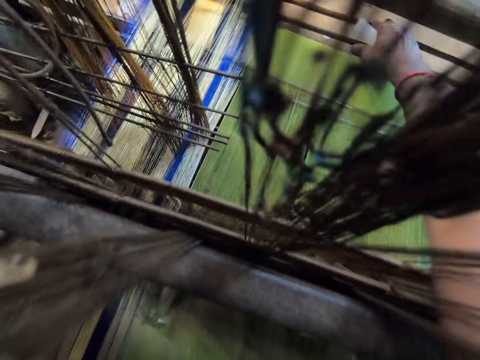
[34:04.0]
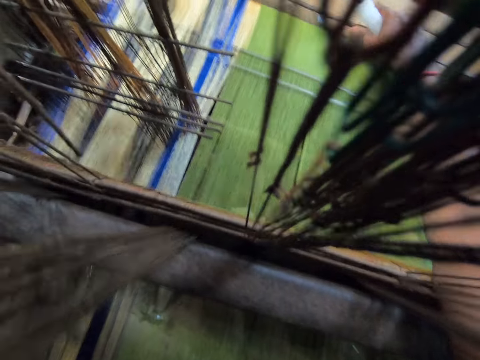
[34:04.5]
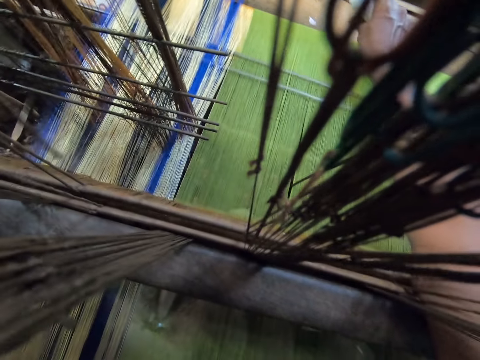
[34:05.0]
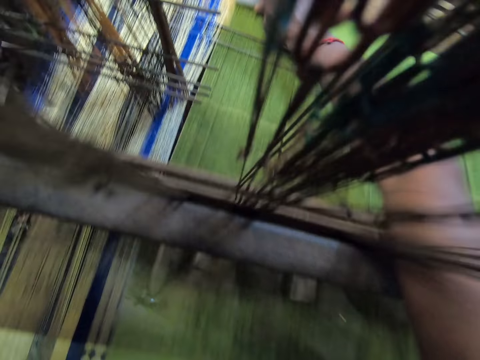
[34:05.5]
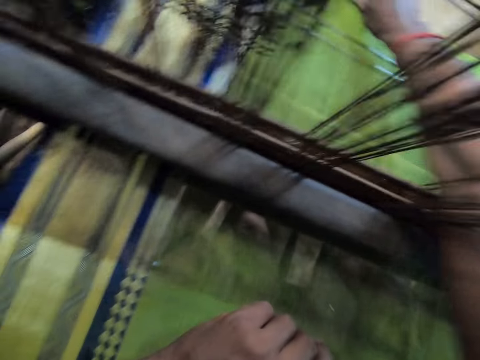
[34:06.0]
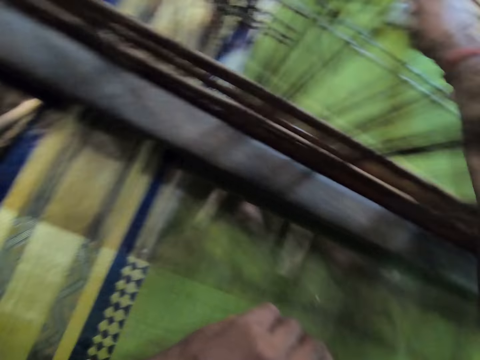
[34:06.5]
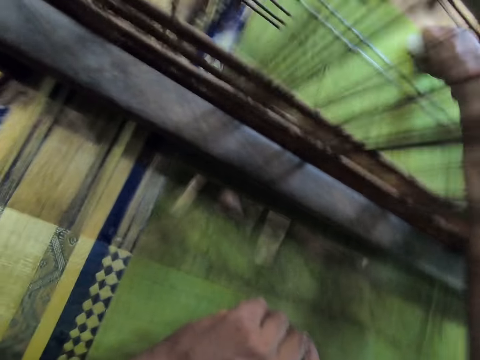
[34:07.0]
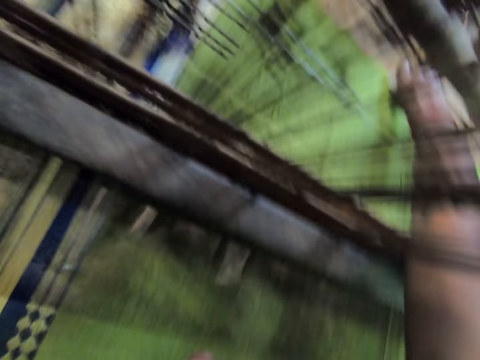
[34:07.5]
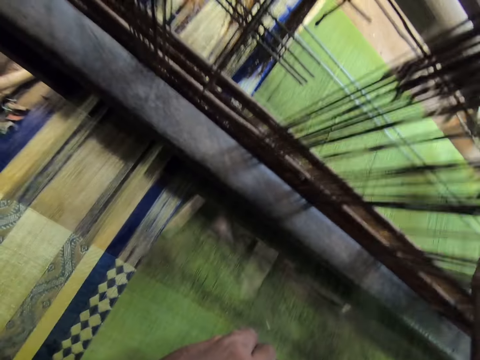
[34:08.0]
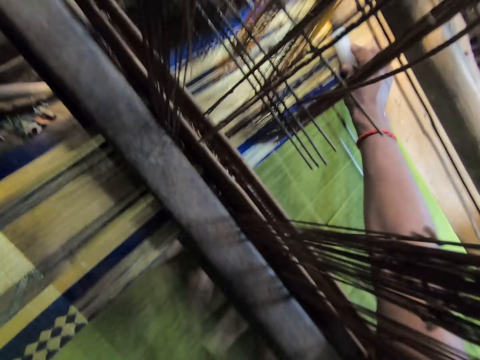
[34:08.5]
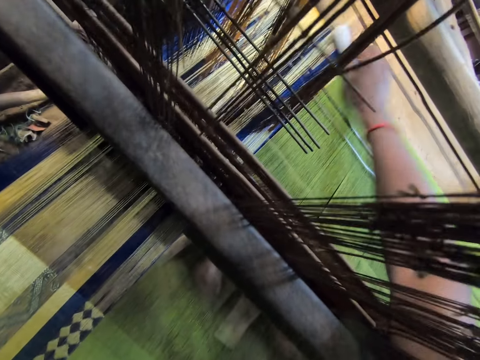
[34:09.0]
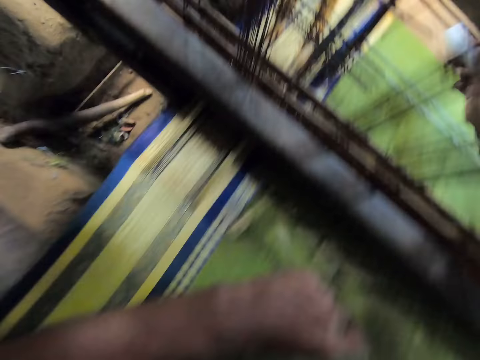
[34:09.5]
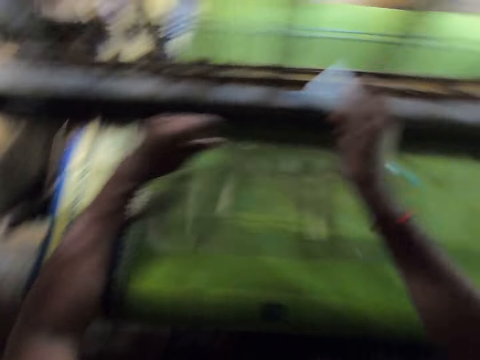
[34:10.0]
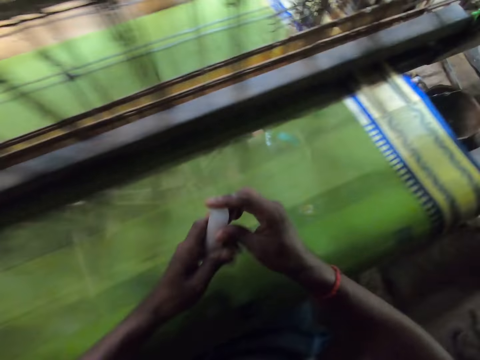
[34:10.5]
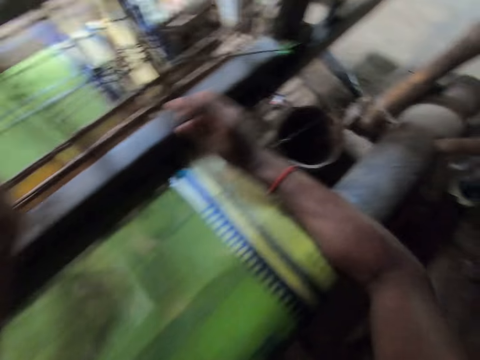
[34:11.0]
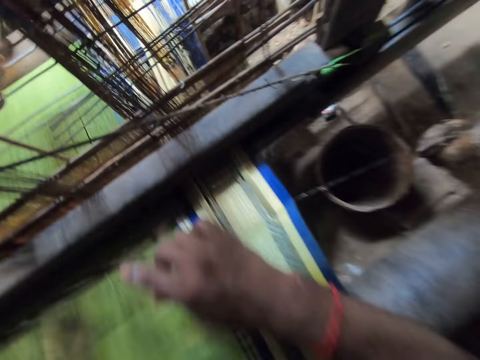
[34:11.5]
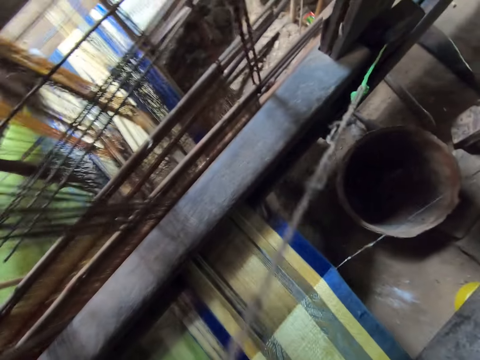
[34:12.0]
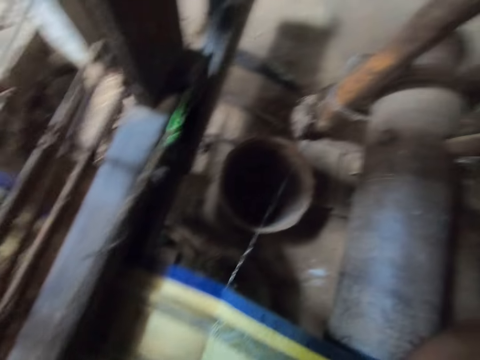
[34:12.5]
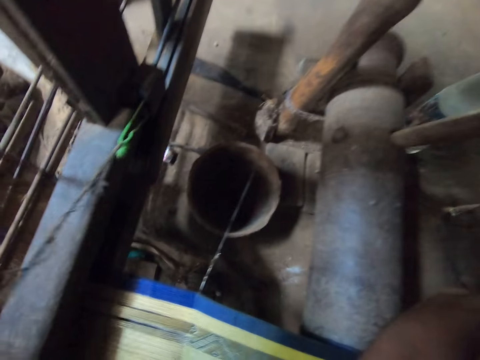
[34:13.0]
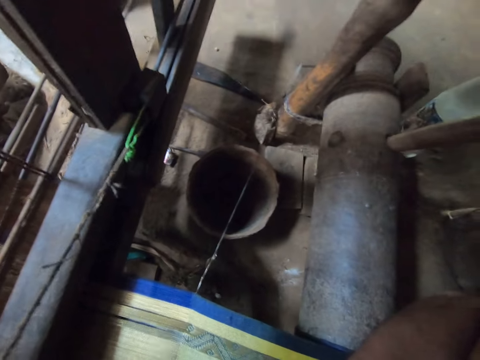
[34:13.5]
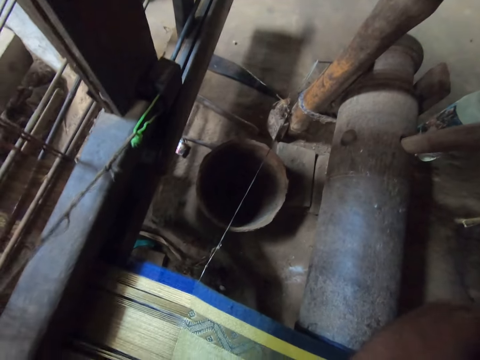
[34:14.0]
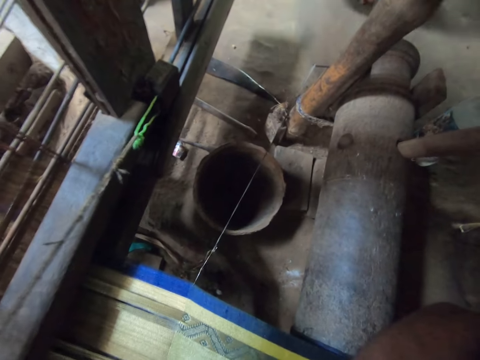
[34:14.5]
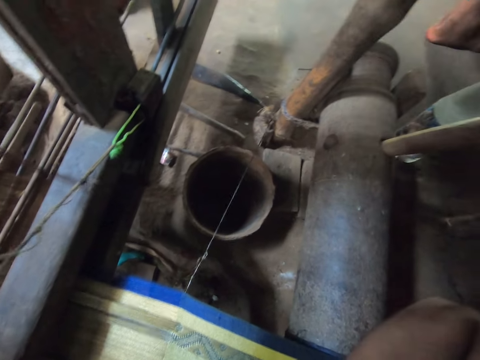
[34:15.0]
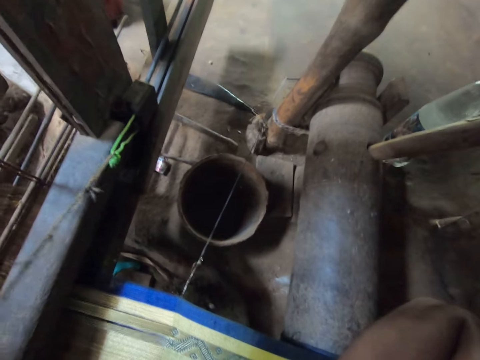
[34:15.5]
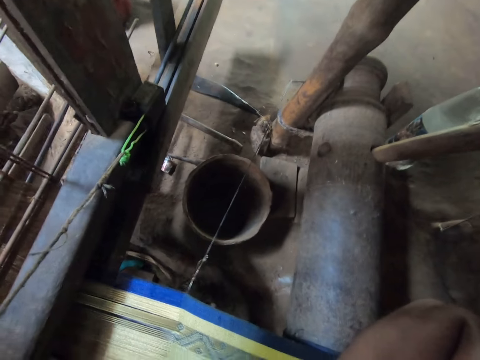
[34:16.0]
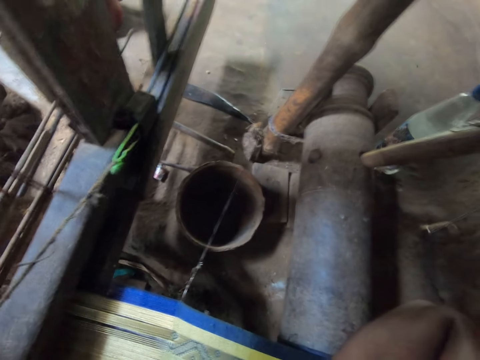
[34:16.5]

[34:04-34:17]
The camera wearer shifts the warp shafts of the handloom with his right hand. He rubs the lint roller on the cloth with his right hand. He passes the lint roller in his right hand to his left hand. He rubs the lint roller on the cloth with his left hand.

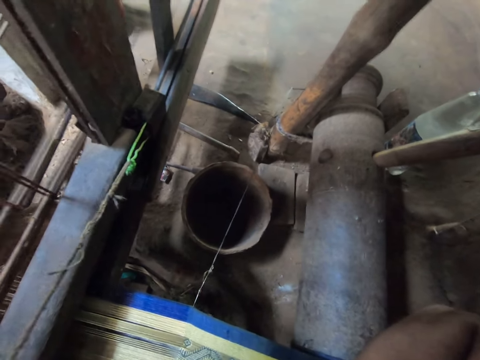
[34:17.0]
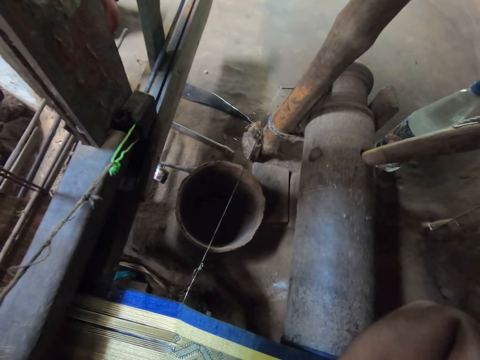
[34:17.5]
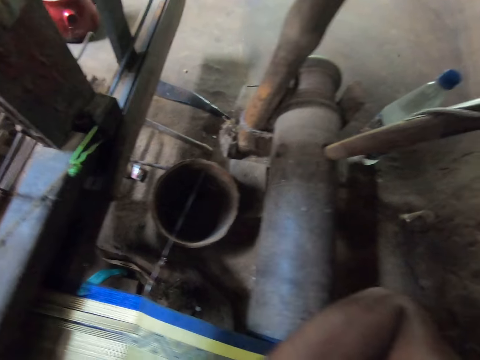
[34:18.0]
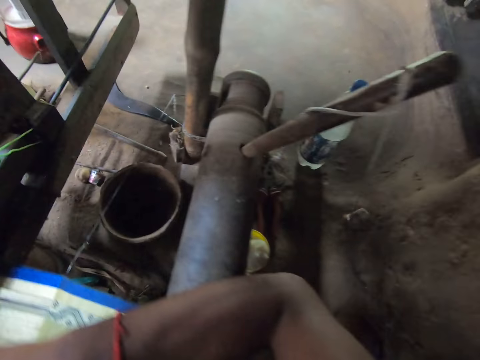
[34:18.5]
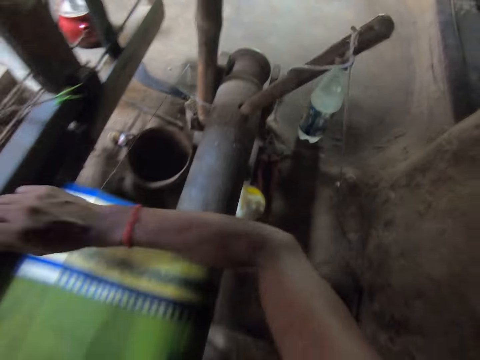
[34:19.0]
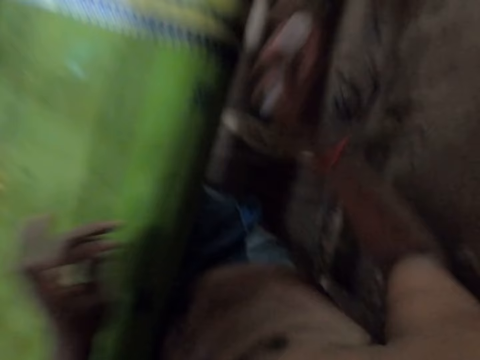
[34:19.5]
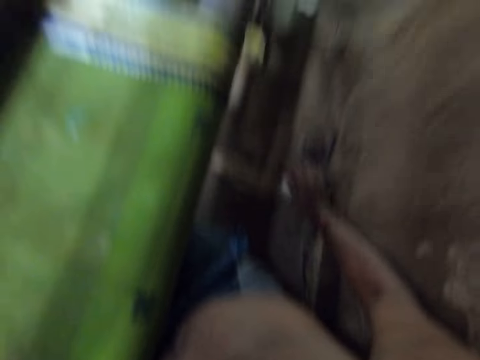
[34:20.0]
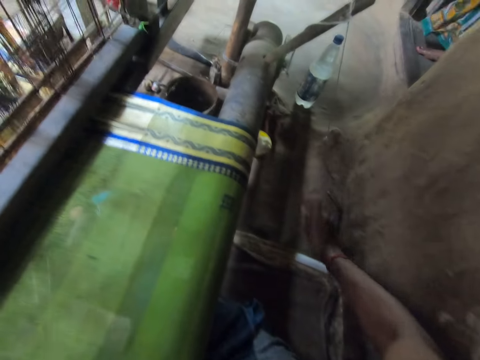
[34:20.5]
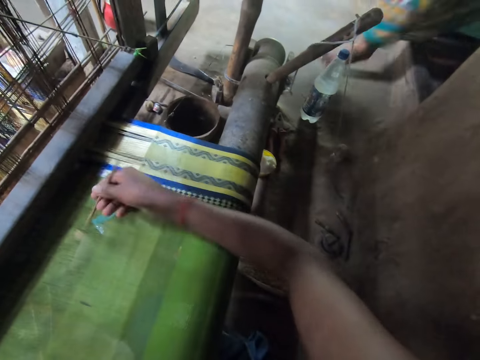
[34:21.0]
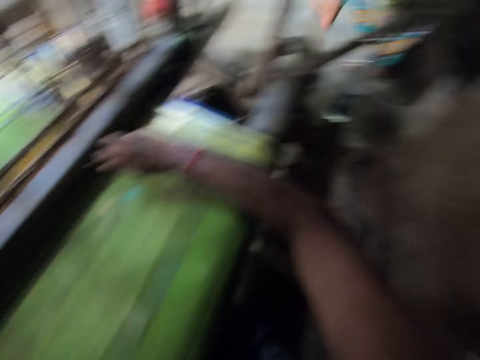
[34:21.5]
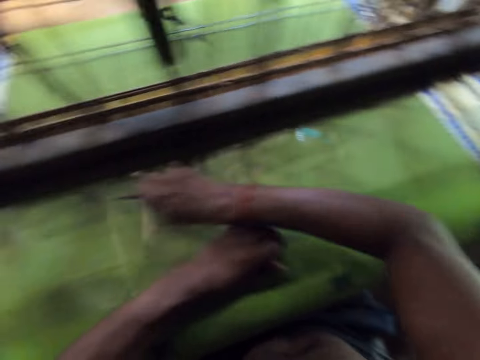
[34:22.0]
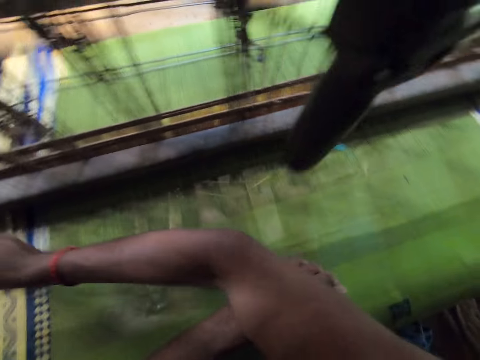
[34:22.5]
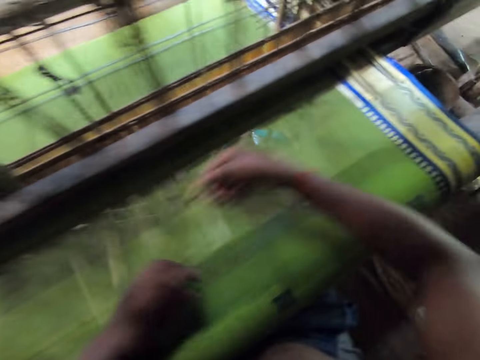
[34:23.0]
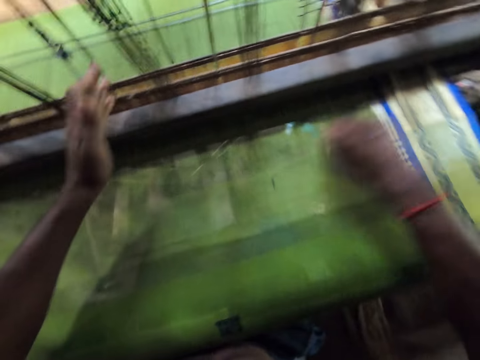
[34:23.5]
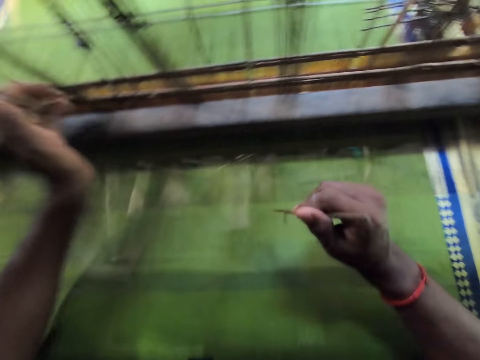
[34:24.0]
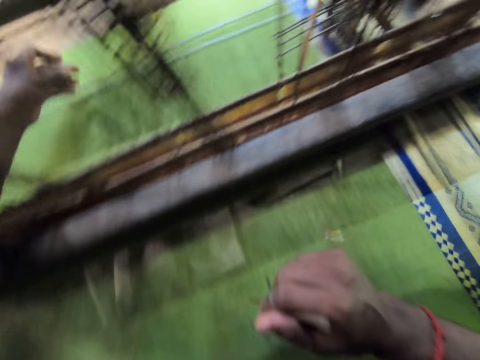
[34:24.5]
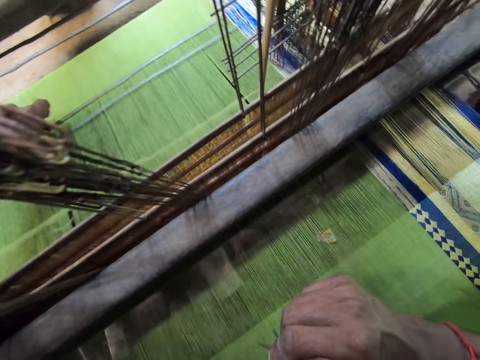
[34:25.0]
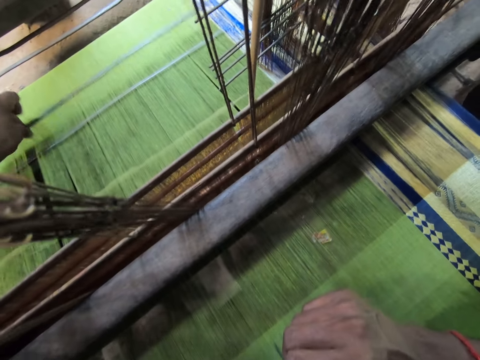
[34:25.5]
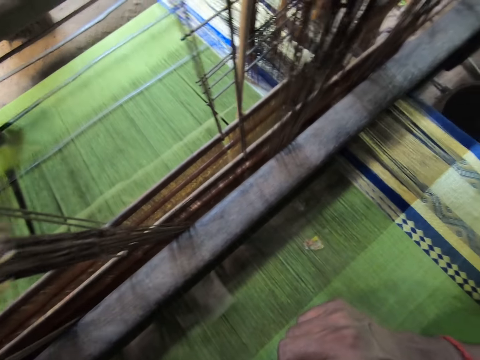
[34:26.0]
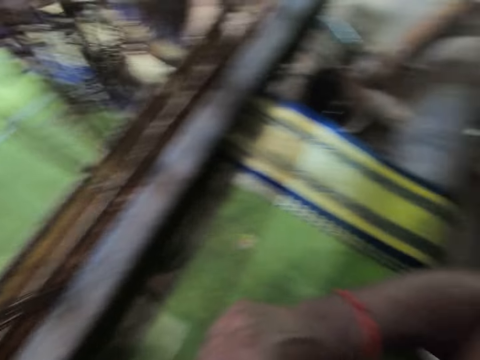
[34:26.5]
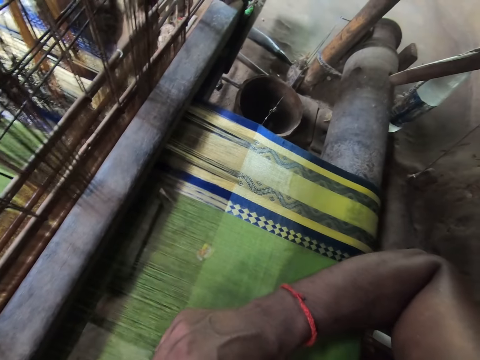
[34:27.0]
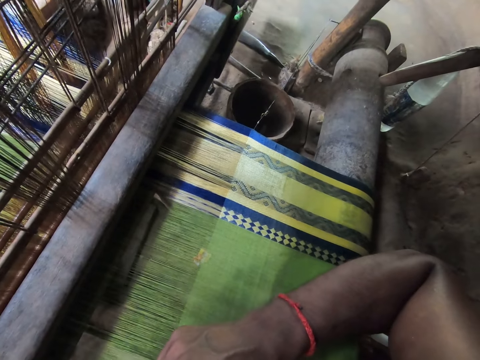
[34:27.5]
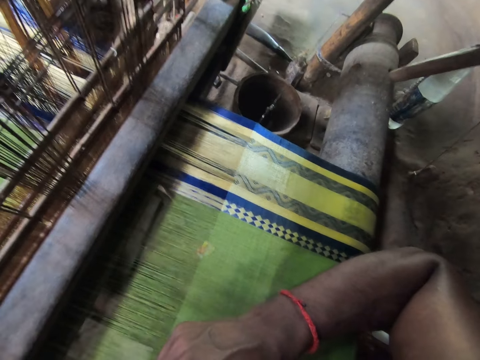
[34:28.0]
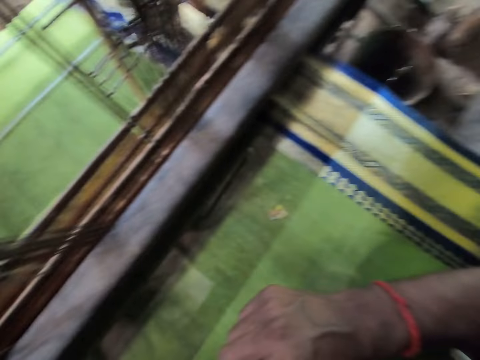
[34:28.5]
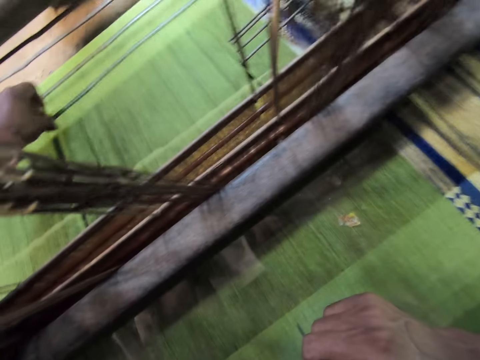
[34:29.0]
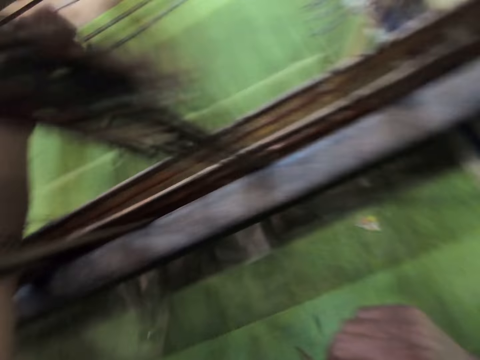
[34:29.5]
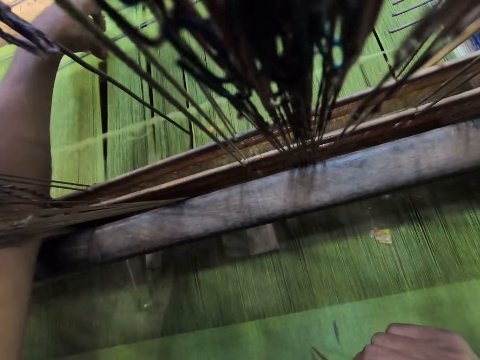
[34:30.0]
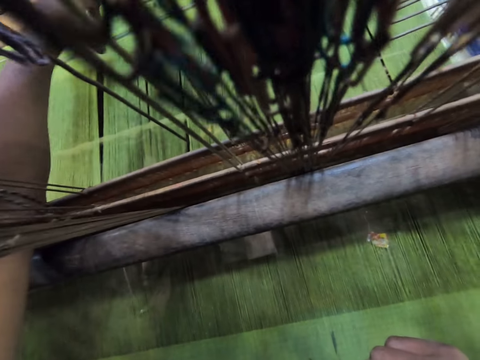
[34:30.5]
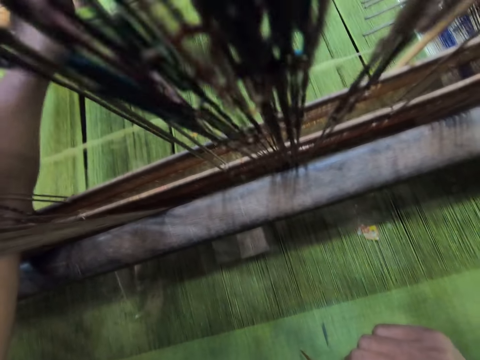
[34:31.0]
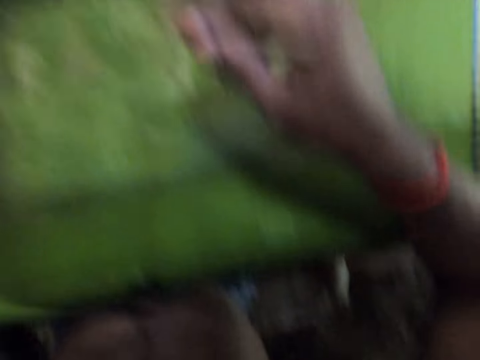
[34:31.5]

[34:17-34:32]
The camera wearer passes the lint roller in his left hand to his right hand. He drops the lint roller to the ground with his right hand. He brushes across the weft threads of the handloom with a needle in his right hand. He draws a mark on the fabric. He shifts the warp shafts of the handloom with his right hand.
